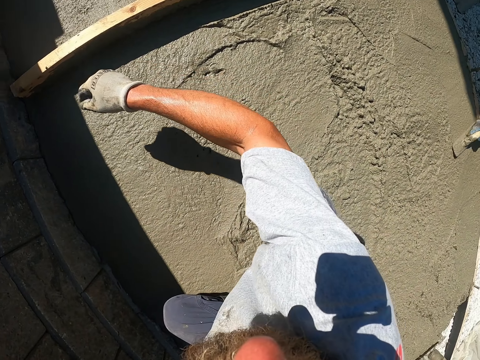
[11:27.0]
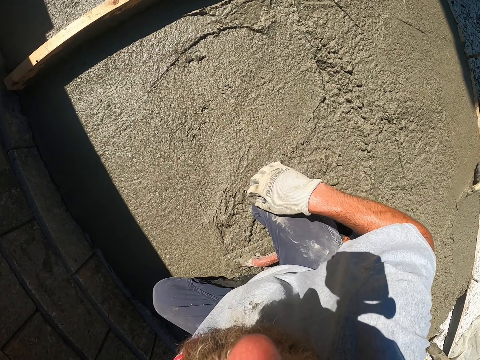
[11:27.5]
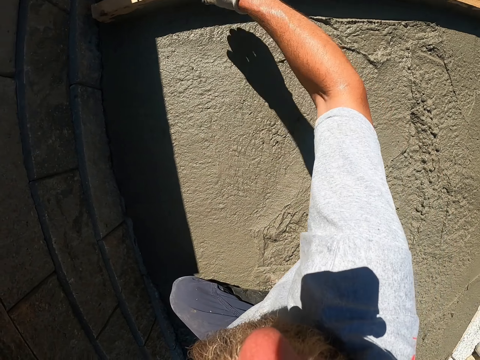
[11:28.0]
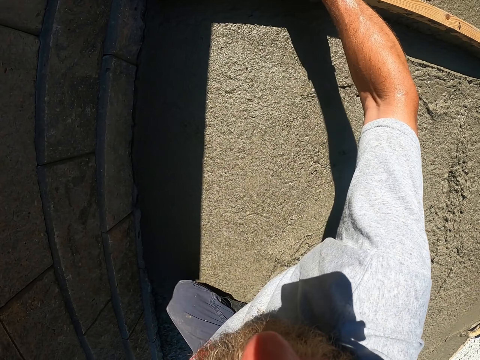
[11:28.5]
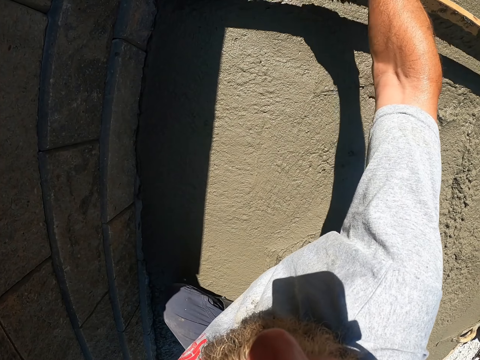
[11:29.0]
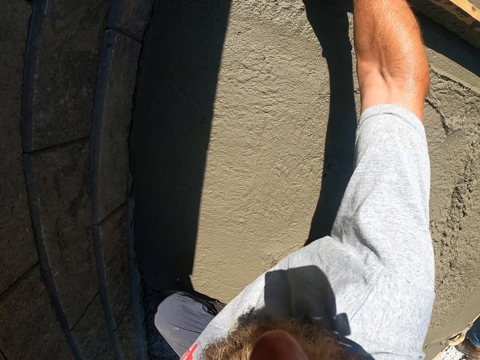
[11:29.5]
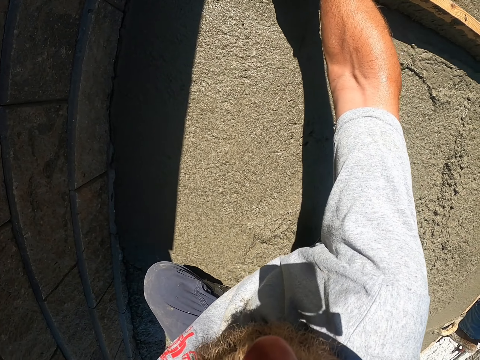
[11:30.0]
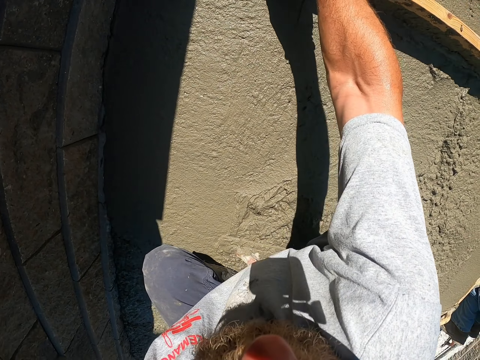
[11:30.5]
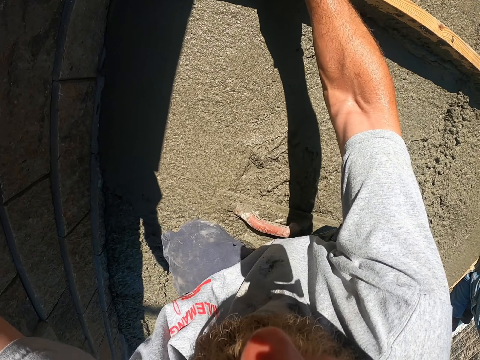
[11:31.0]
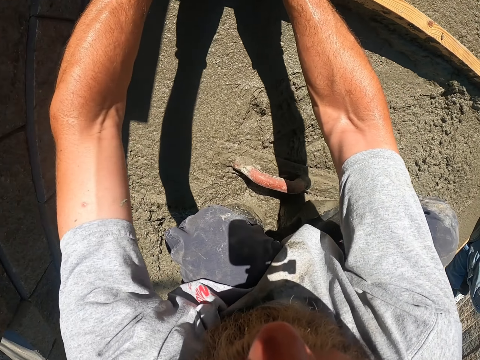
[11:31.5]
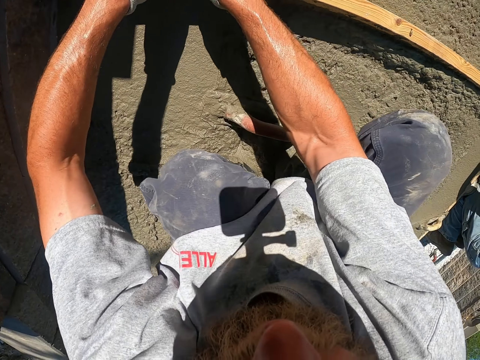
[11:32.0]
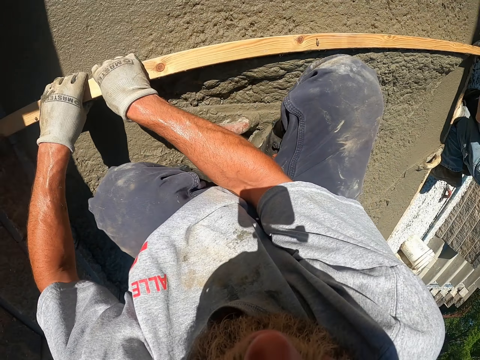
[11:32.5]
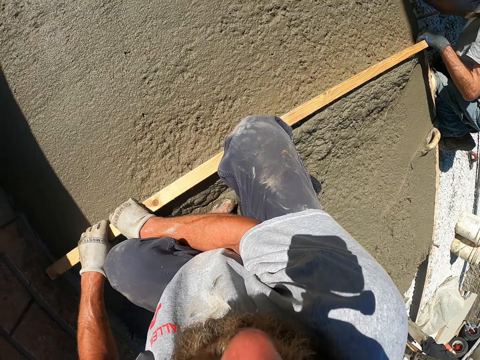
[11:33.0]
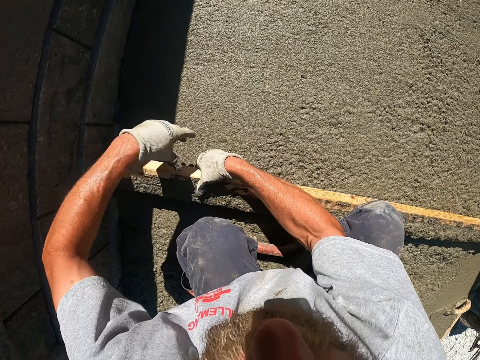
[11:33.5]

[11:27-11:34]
The camera wearer flattens the cement using timber.

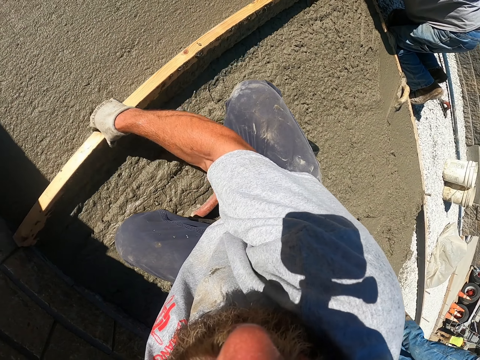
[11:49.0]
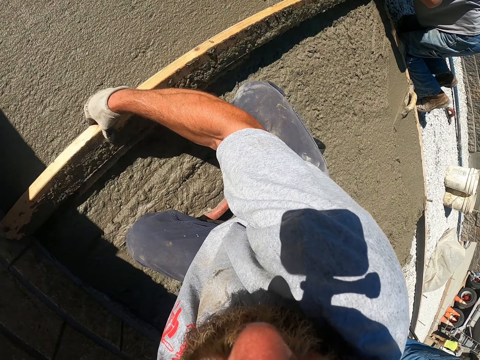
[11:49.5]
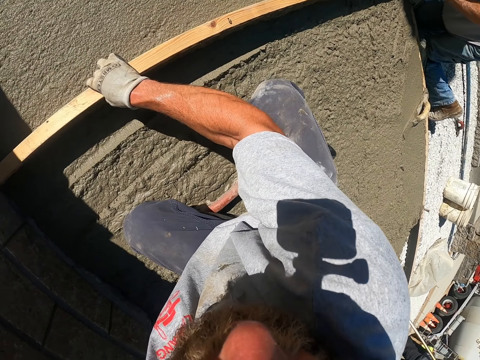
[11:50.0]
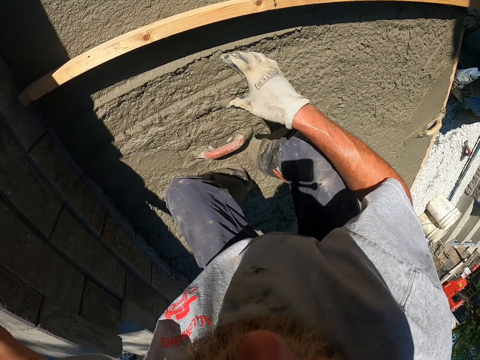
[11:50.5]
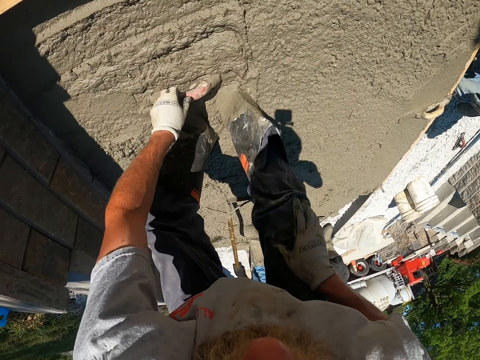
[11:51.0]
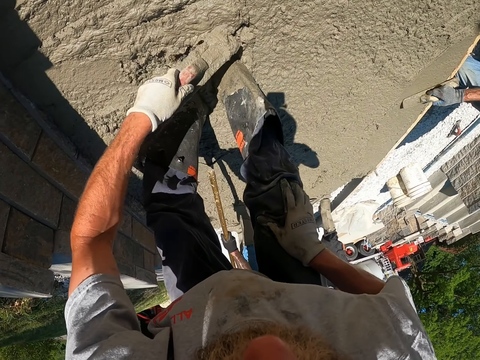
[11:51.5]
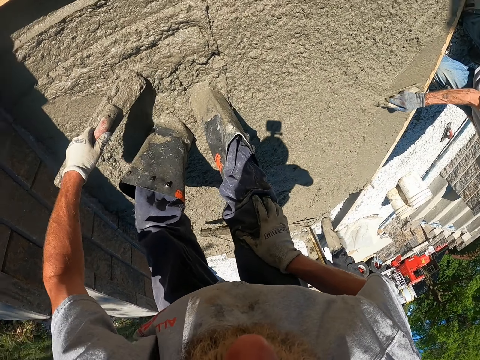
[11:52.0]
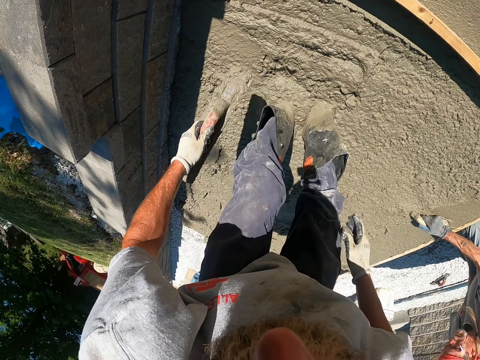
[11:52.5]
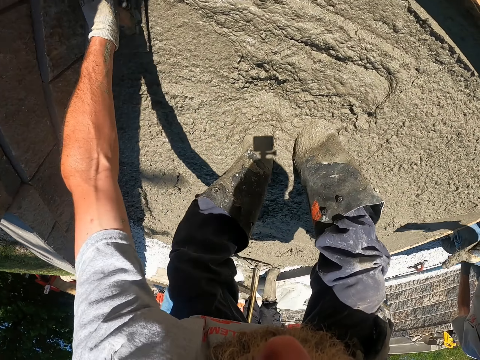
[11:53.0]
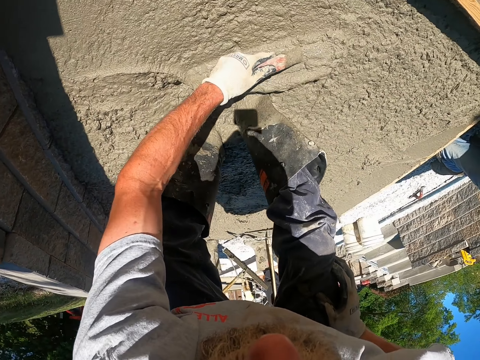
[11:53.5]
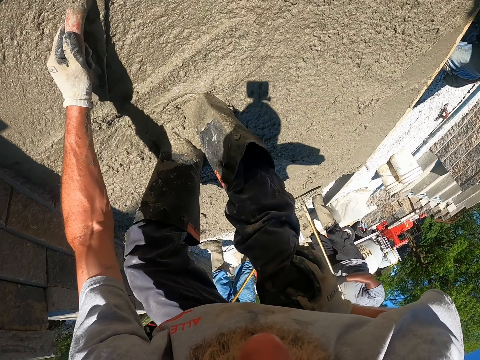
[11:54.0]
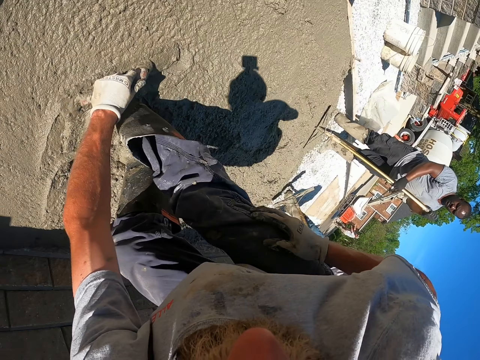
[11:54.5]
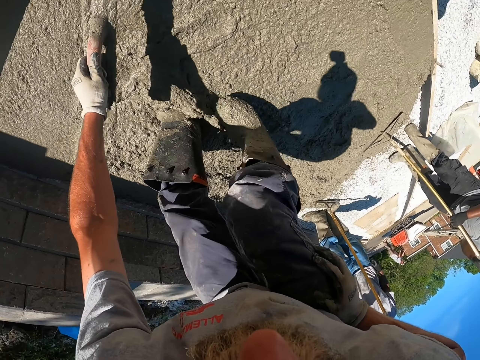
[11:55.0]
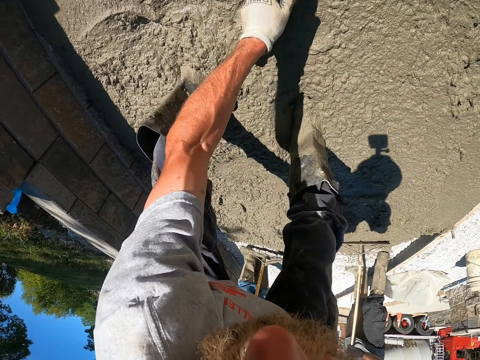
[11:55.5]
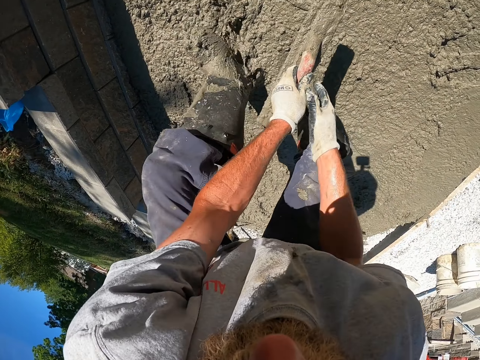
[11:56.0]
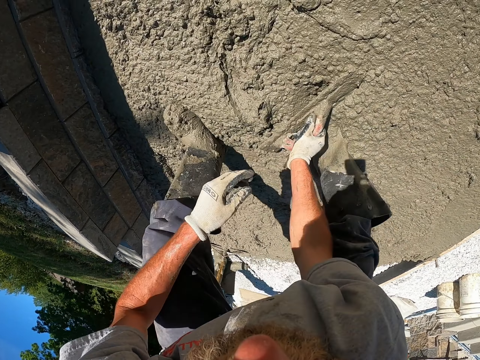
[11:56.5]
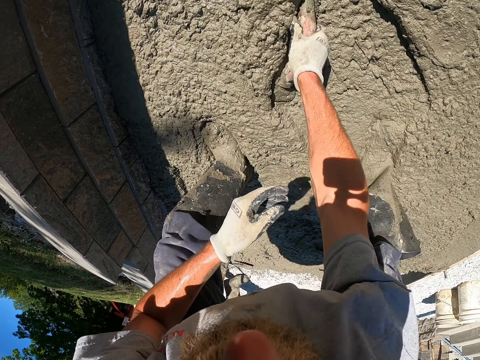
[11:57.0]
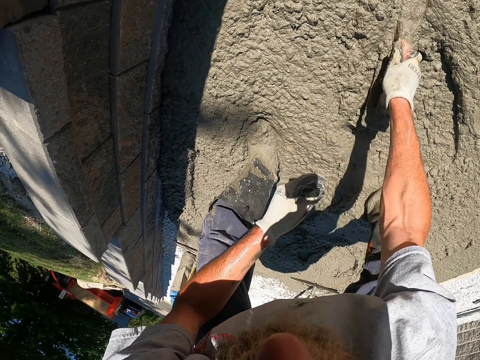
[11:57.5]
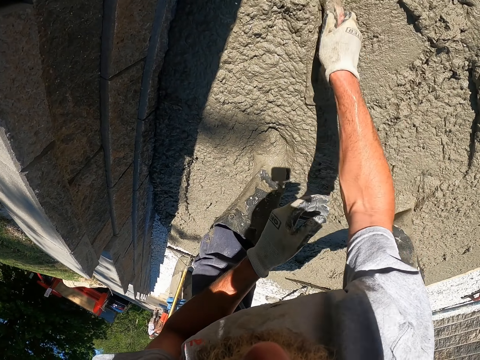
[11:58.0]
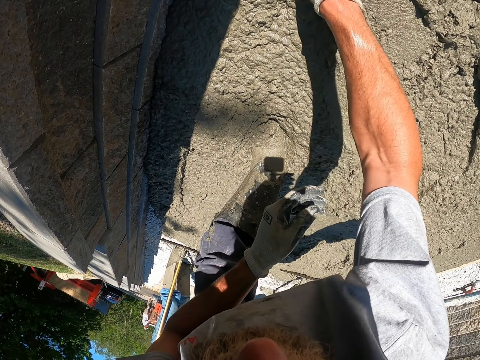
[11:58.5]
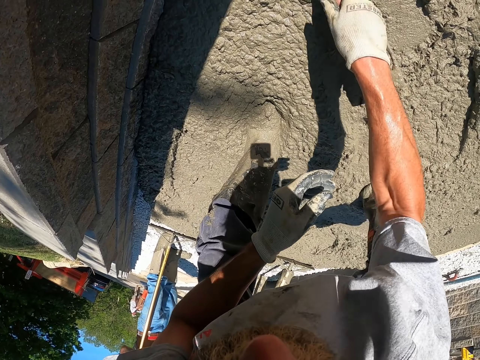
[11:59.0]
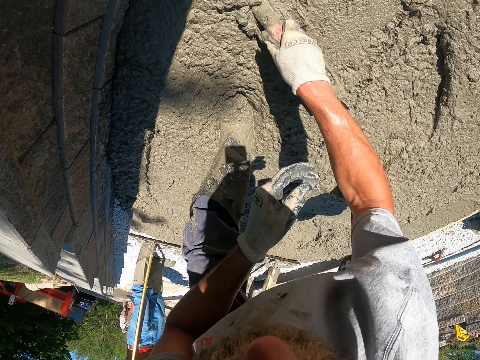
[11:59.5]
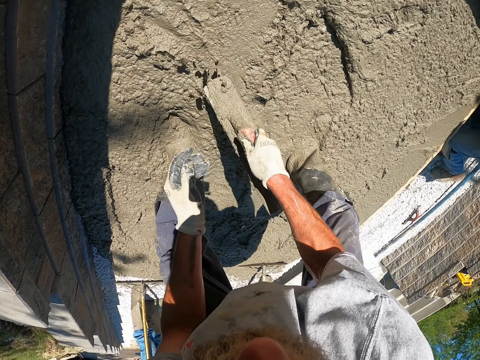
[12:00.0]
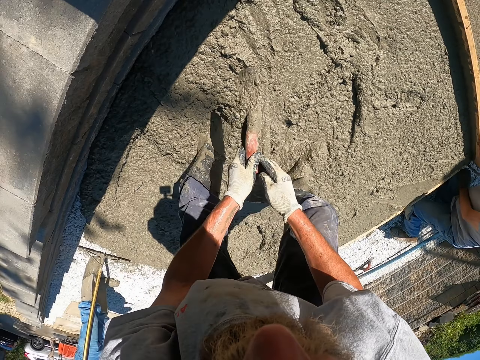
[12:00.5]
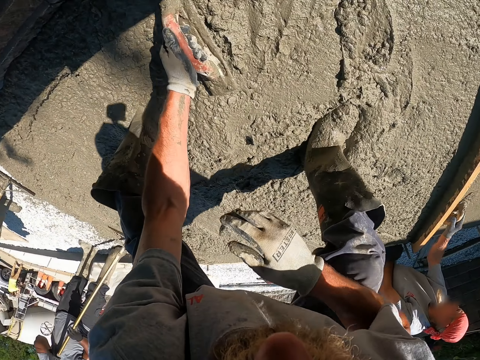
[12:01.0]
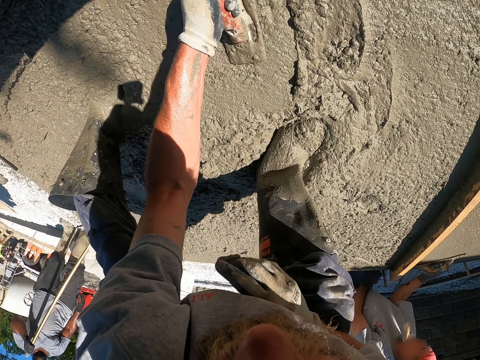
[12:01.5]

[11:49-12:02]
The camera wearer flattens the cement using a screed. They spread the cement using the screed.

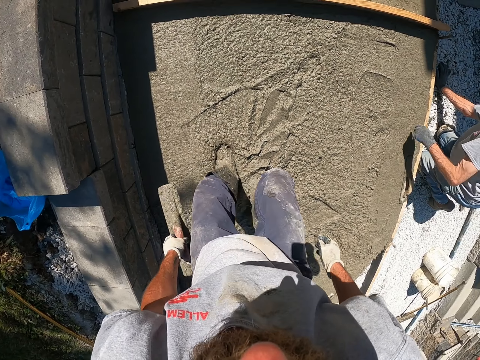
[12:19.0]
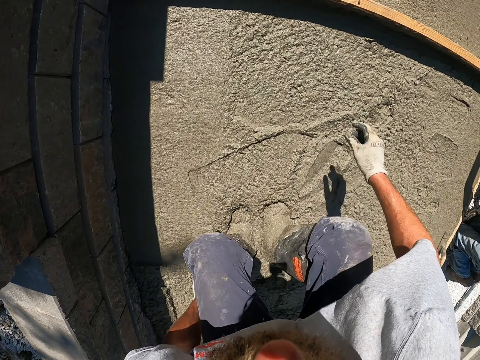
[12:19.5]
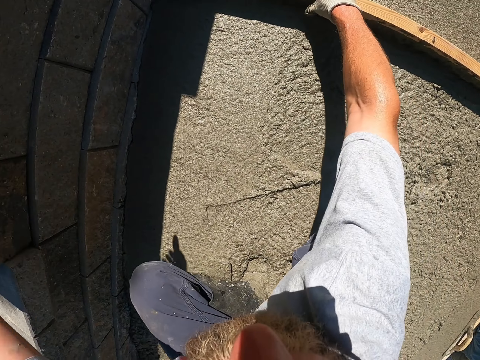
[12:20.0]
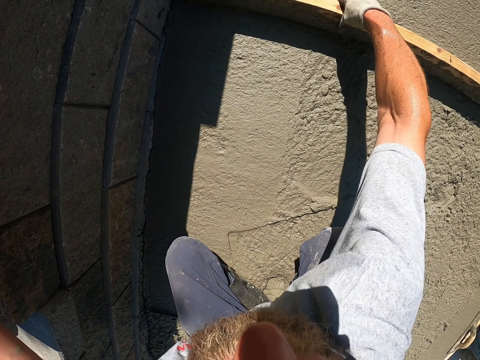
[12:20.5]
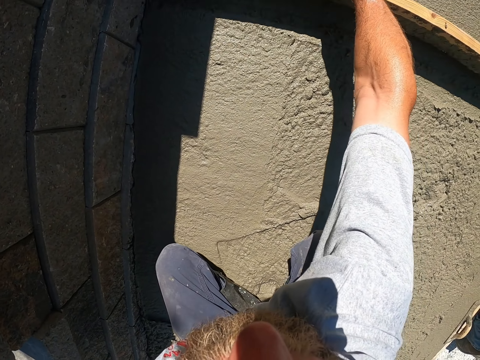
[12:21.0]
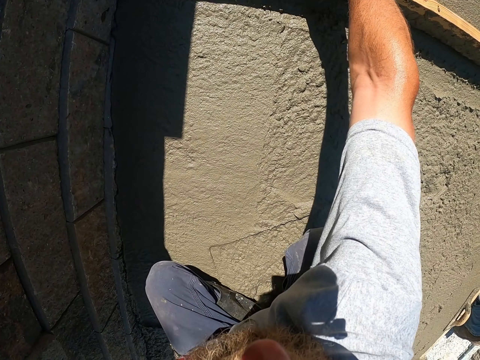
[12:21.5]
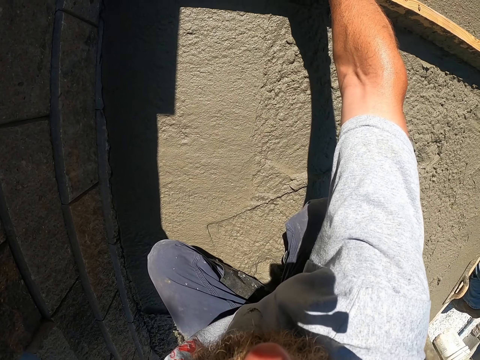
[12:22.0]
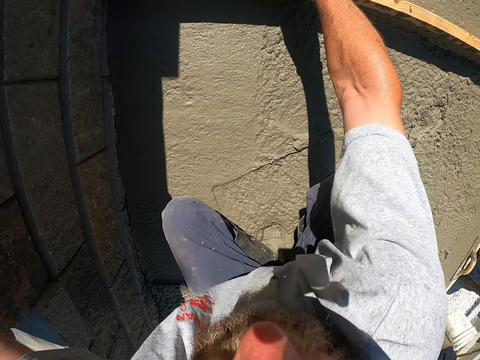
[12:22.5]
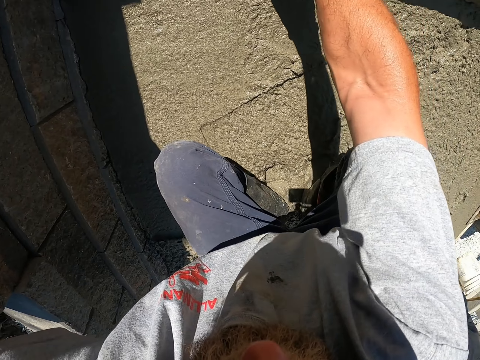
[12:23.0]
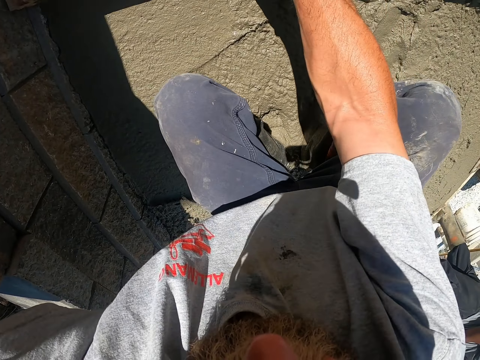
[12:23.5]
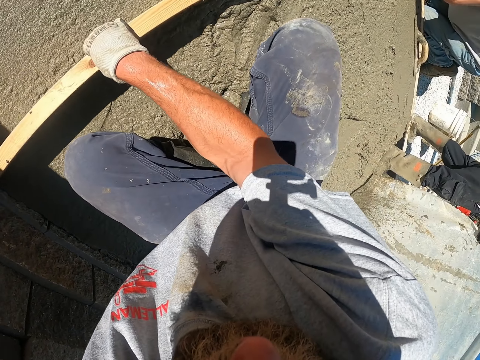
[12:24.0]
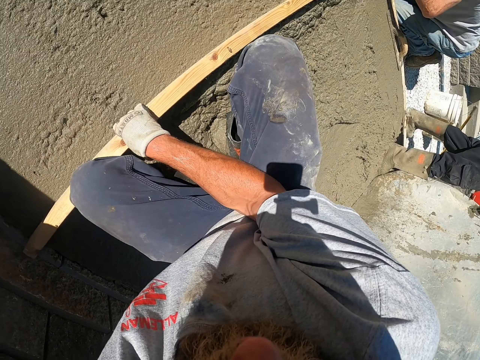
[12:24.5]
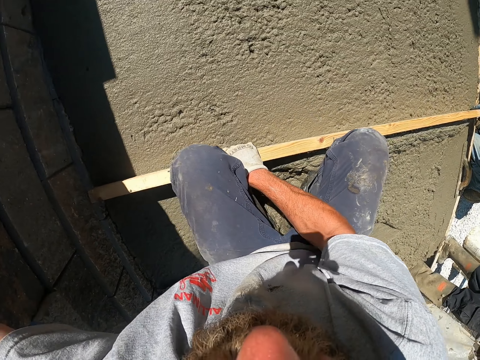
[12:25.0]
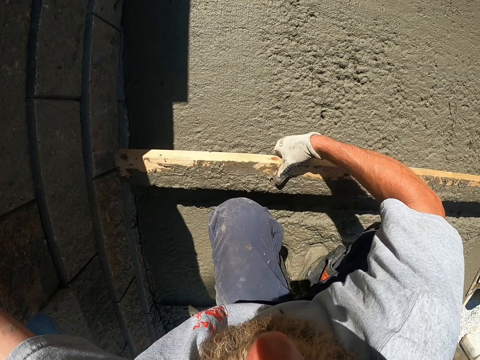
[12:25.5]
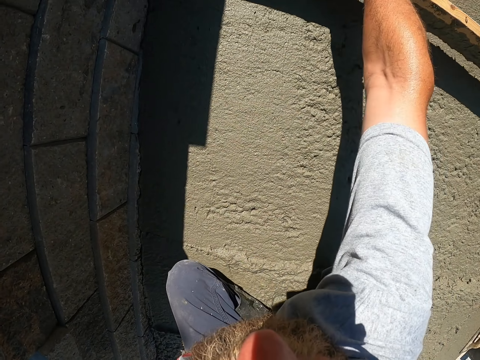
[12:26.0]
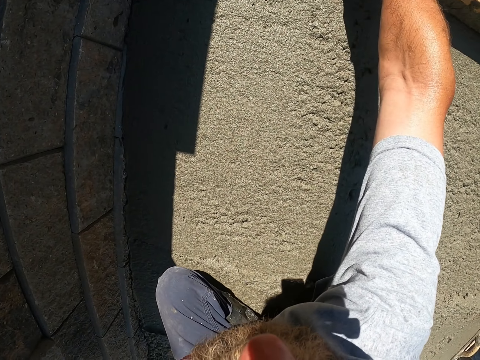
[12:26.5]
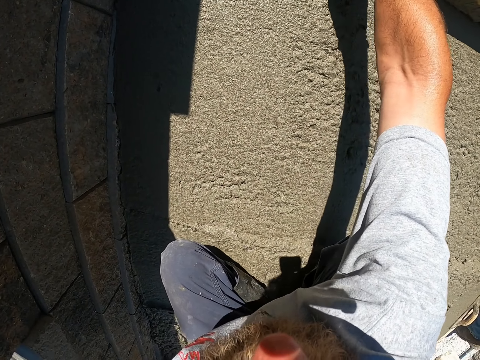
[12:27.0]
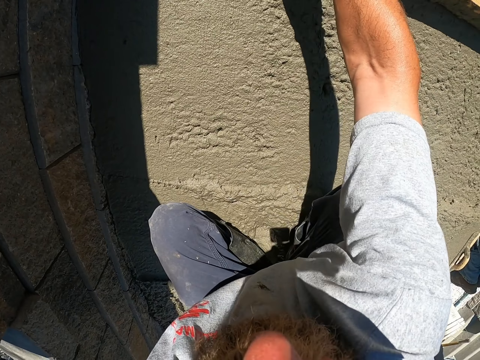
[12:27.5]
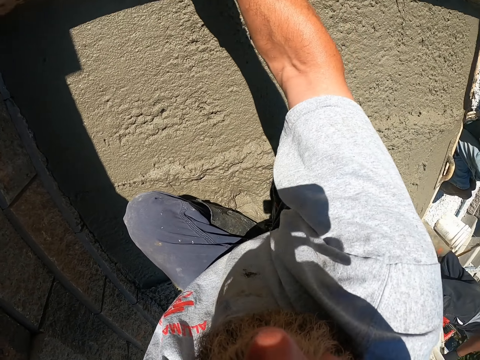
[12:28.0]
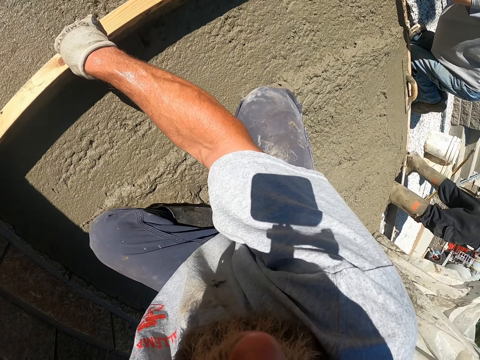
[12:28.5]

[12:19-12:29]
The camera wearer flattens the cement using timber.
